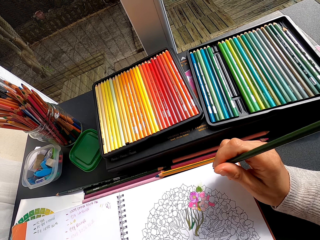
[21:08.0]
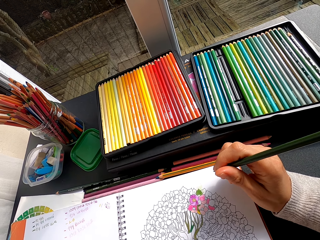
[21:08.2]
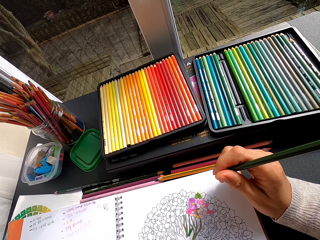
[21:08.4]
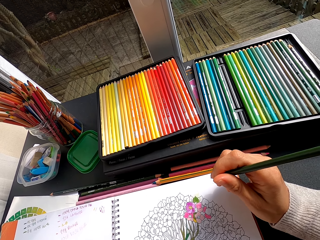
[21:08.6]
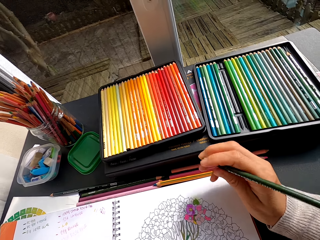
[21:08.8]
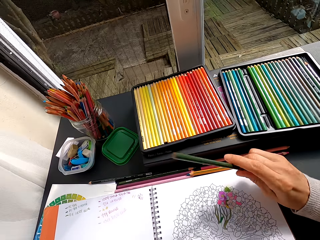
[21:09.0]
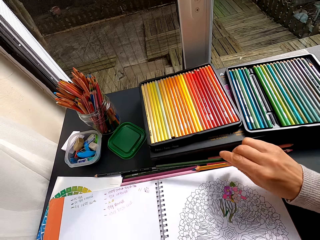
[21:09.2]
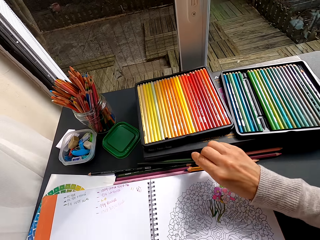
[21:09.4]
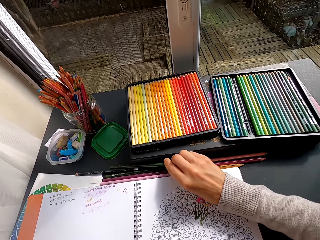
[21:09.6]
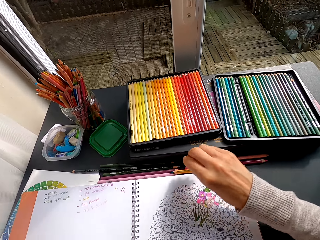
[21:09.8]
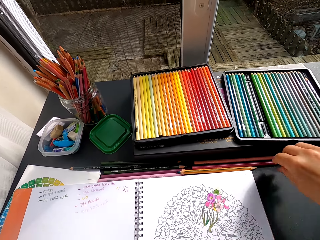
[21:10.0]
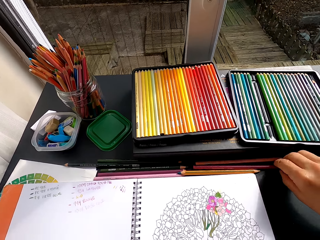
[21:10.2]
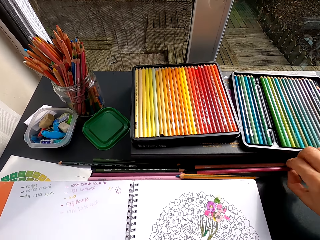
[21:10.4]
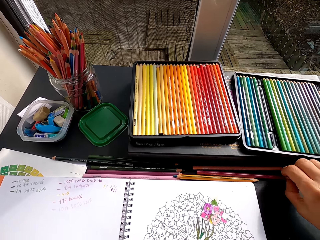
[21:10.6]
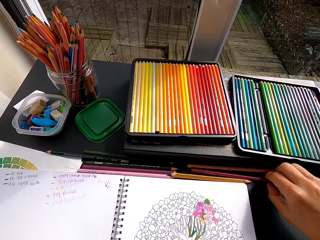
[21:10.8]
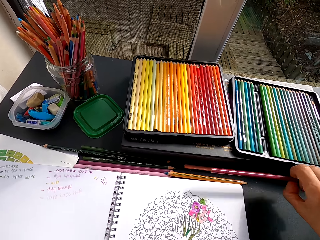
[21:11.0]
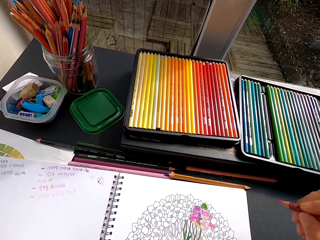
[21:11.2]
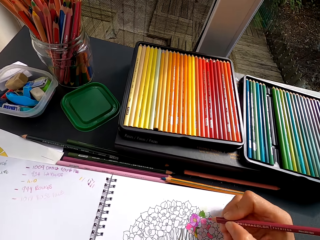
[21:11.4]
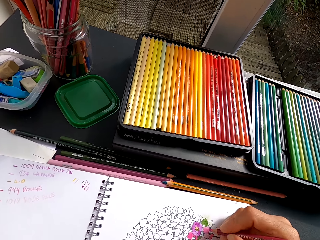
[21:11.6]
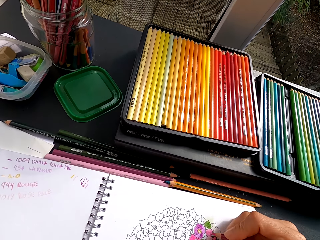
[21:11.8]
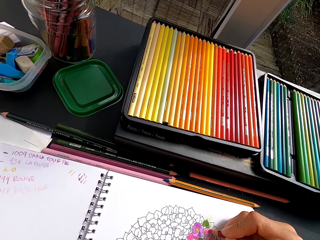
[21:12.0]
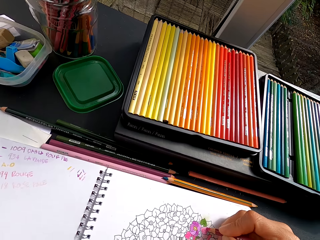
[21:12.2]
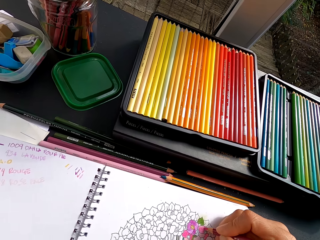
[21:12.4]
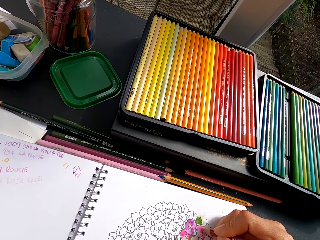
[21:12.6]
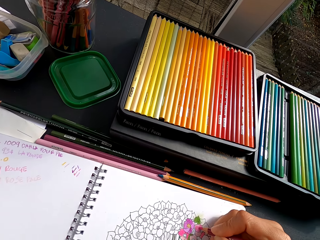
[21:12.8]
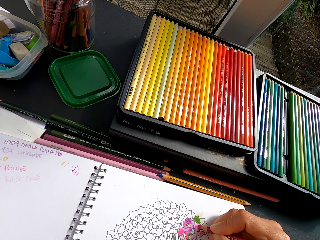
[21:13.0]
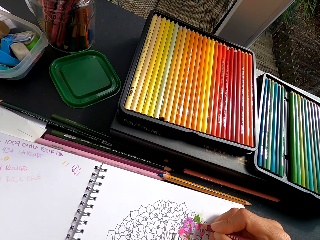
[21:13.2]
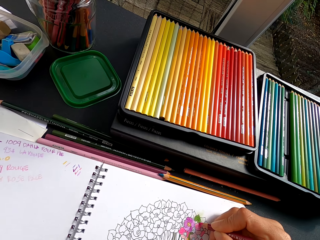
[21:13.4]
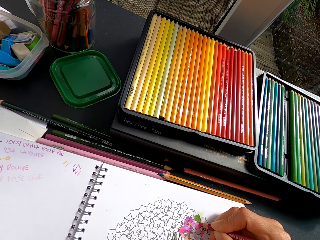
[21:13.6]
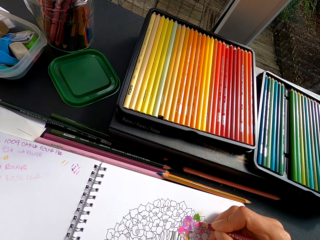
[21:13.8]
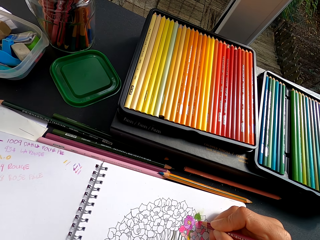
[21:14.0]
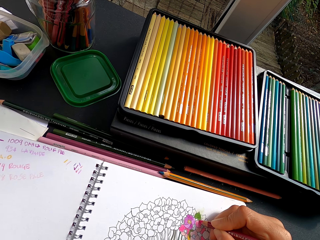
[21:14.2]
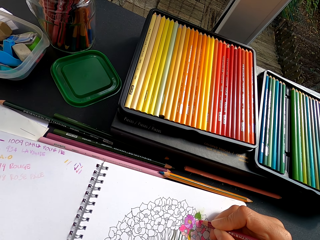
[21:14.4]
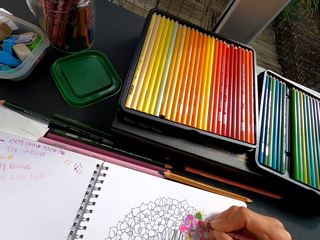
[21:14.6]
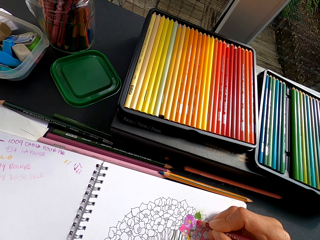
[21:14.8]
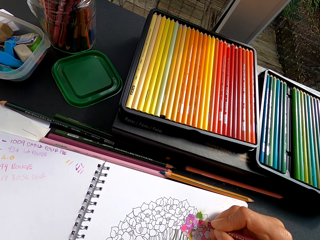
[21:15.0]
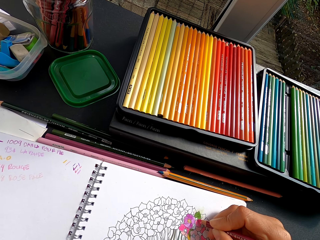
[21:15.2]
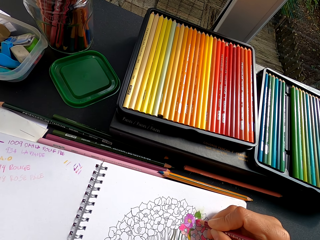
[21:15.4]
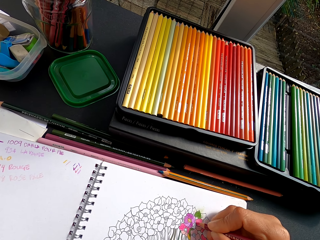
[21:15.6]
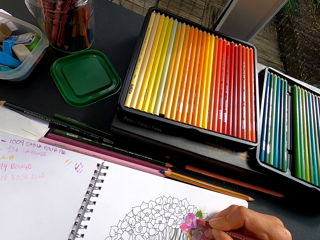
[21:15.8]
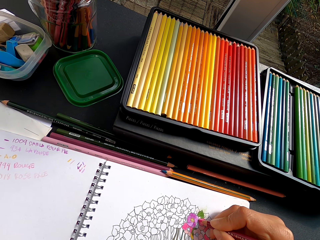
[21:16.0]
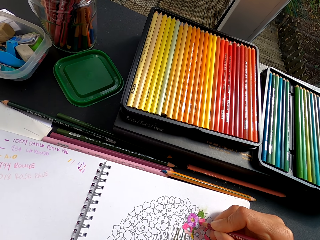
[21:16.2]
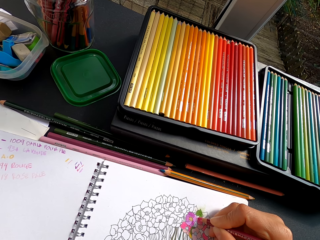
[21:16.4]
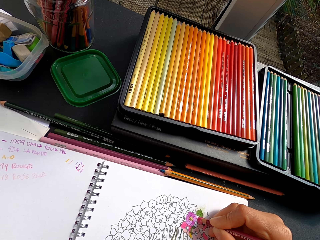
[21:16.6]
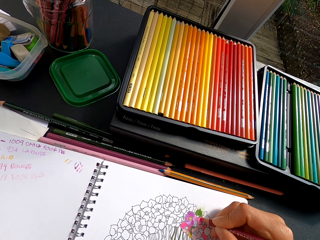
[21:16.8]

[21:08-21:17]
The camera wearer puts the color pencil on the table. They pick up the color pencil from the table. They paint a flower art with the color pencil.

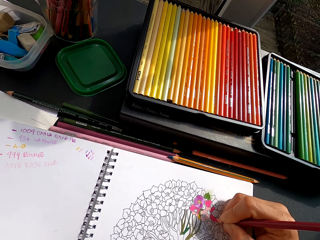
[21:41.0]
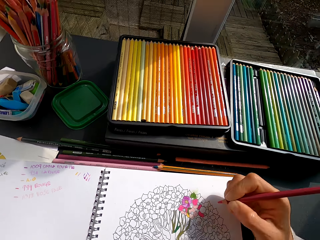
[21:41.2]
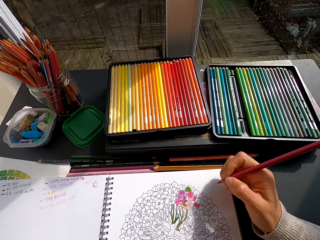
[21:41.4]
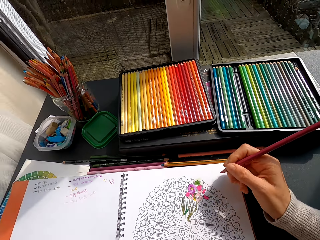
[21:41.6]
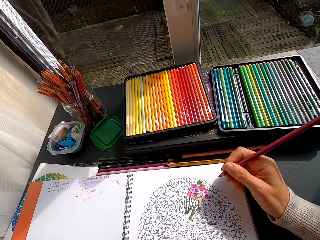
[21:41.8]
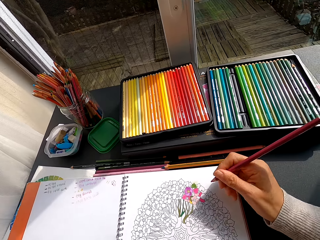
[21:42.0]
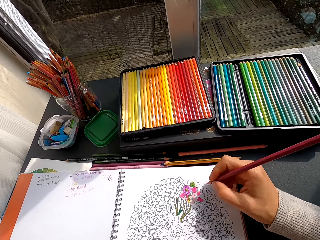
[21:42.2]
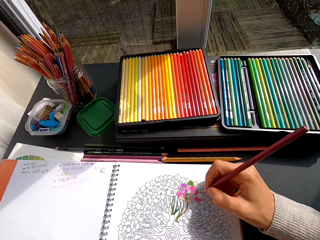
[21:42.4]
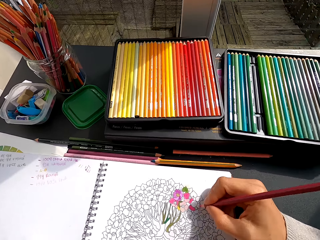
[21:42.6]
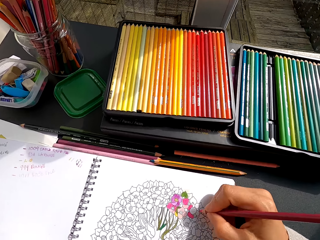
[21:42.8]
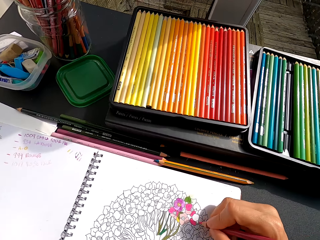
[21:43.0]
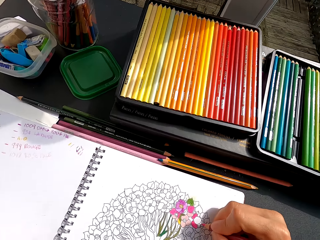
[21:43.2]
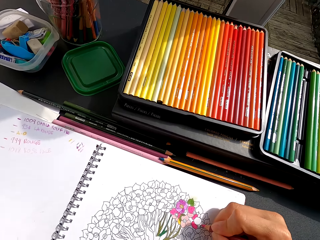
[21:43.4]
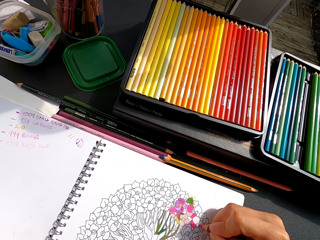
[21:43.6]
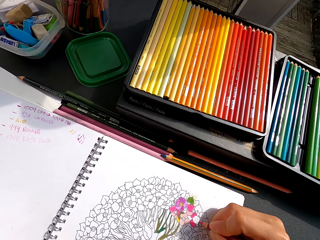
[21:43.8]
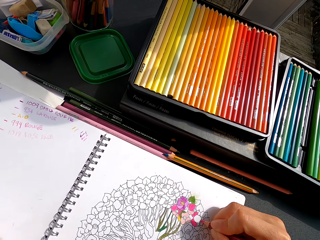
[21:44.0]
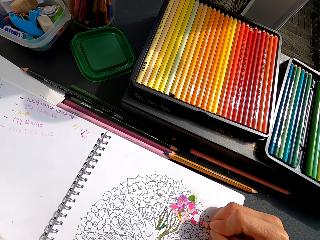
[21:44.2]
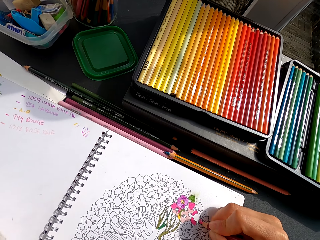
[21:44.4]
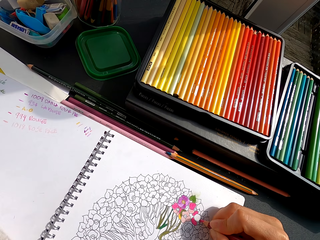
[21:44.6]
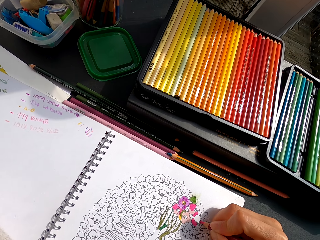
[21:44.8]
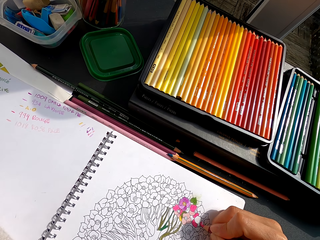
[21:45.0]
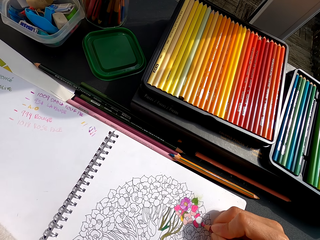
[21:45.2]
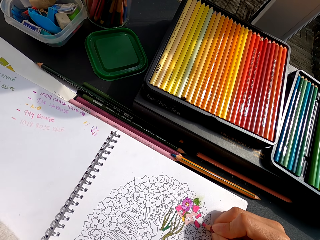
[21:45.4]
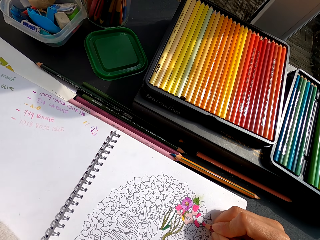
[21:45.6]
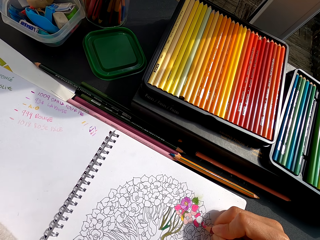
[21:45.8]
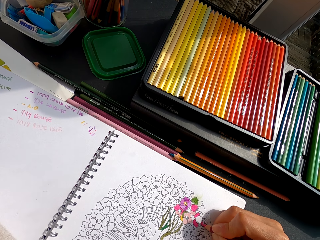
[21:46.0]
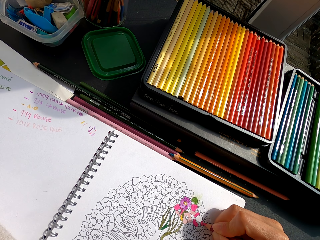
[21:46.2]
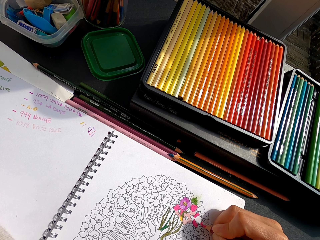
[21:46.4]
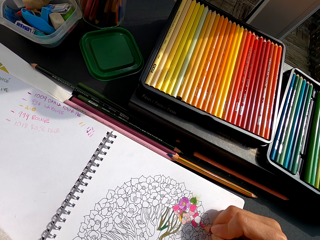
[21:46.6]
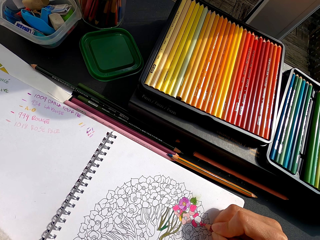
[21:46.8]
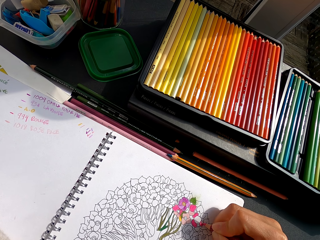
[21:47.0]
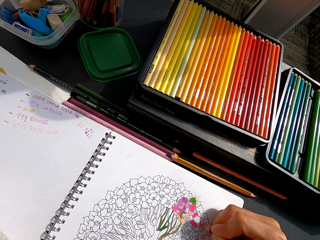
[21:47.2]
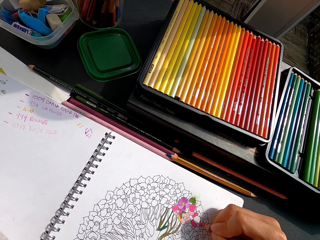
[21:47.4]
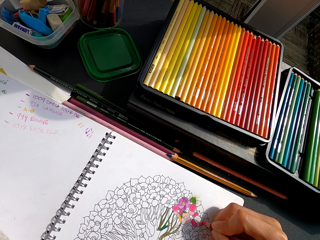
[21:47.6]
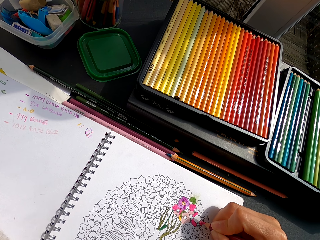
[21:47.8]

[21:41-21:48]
The camera wearer pulls the color pencil off the flower art. They paint the flower art with the color pencil.

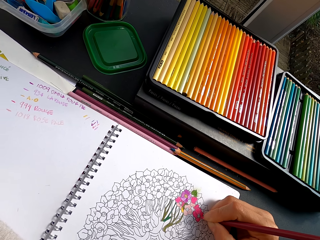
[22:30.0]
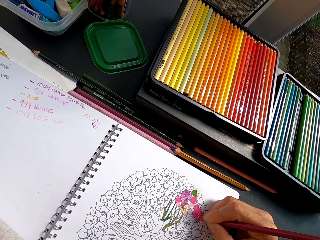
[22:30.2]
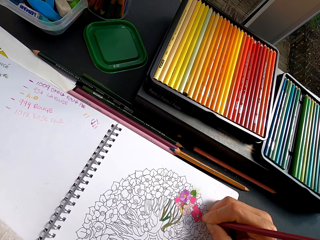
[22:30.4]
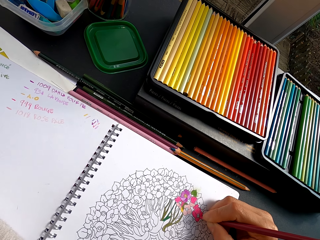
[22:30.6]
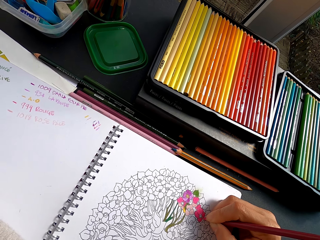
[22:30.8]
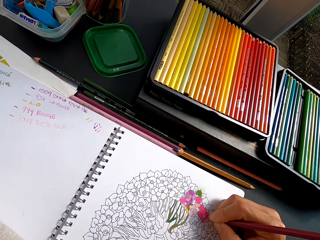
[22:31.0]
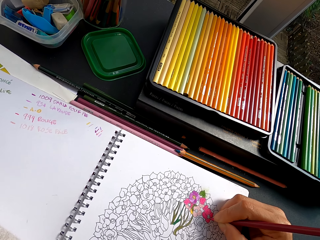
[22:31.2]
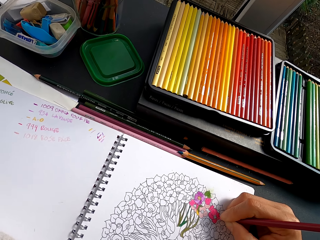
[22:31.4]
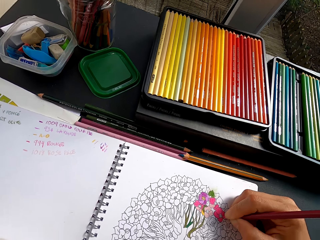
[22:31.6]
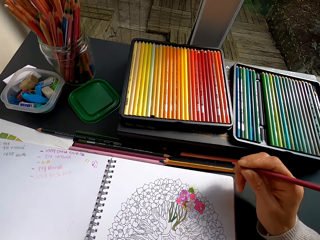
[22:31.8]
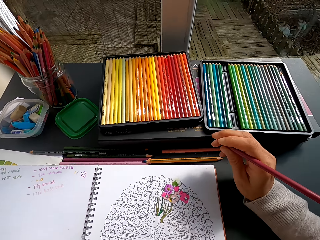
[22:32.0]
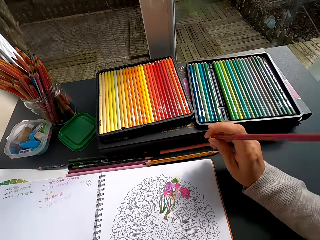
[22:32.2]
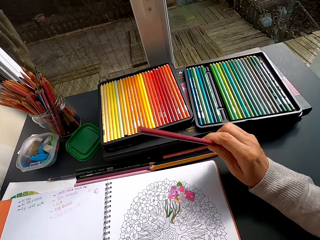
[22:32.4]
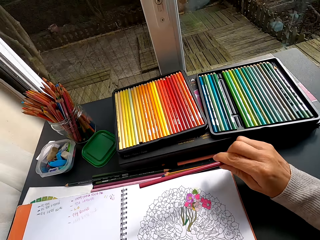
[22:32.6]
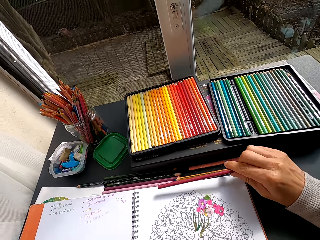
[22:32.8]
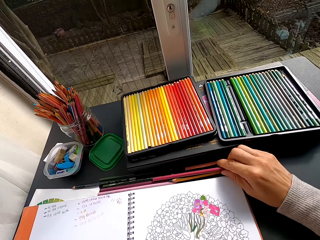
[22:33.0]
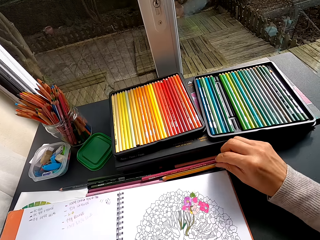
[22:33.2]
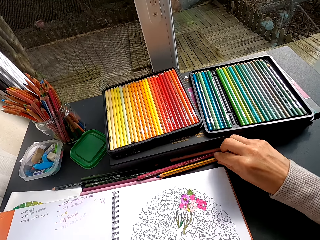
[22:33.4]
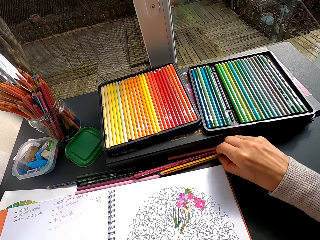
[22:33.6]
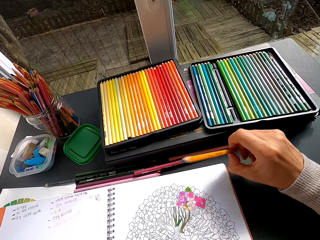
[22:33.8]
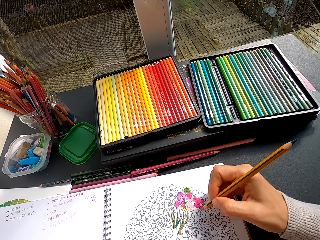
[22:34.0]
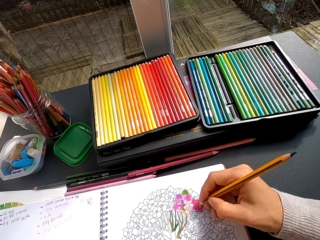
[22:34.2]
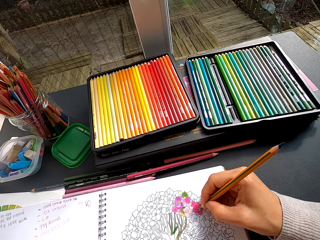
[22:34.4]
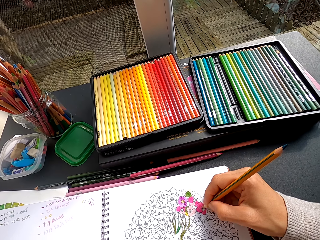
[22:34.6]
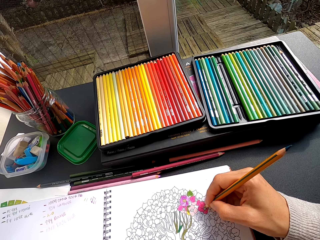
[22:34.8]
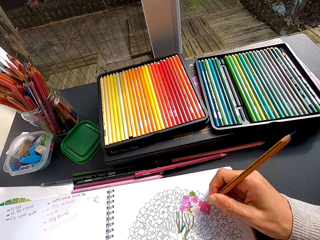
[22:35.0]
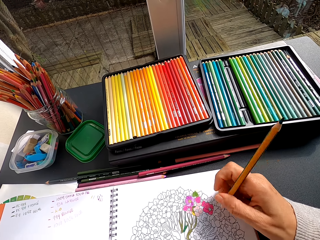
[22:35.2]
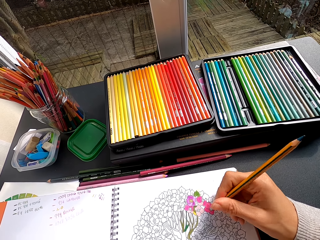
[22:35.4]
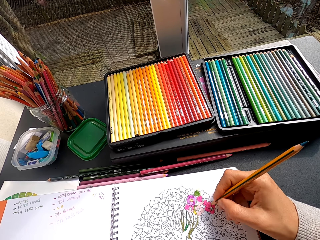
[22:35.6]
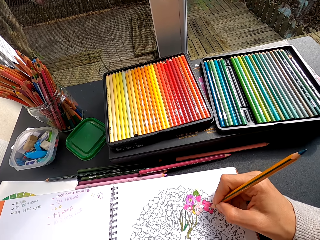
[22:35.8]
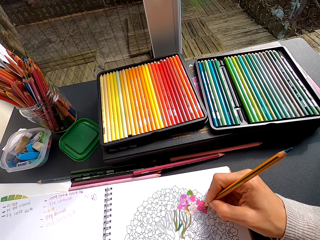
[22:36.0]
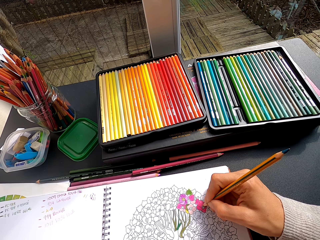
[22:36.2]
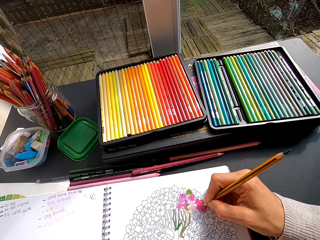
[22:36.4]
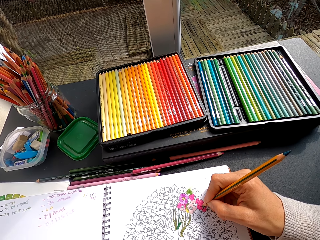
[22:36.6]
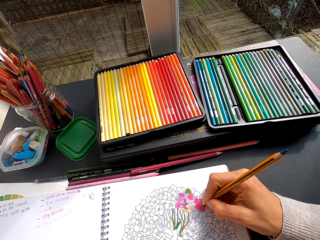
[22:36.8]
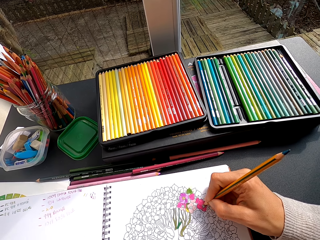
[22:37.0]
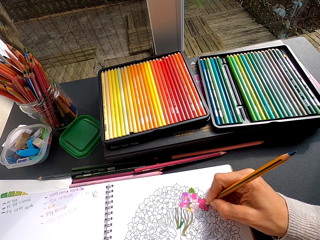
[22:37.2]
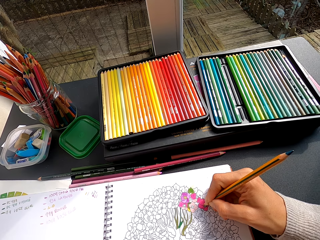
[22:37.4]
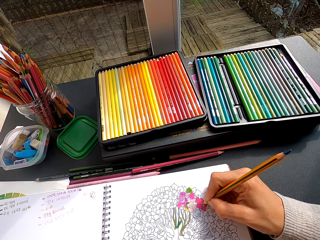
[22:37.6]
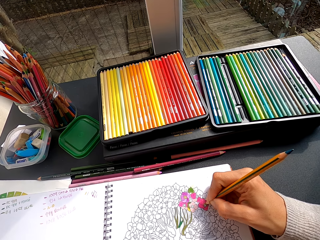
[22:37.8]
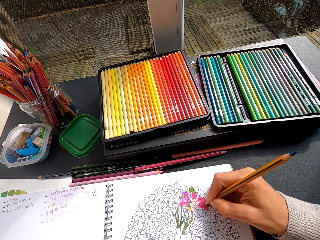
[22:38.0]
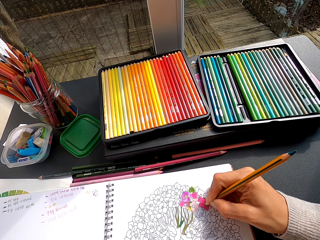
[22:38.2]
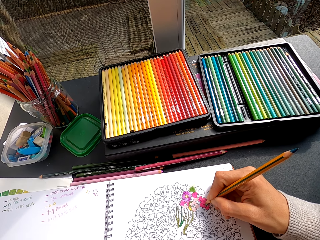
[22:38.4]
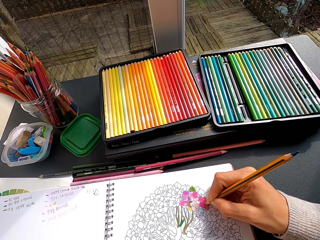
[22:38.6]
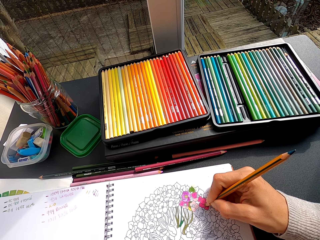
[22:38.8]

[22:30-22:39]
The camera wearer pulls the color pencil off the flower art. They stare at the drawing. They put the color pencil on the table. They pick up the color pencil from the table. They paint the flower art with the color pencil.
